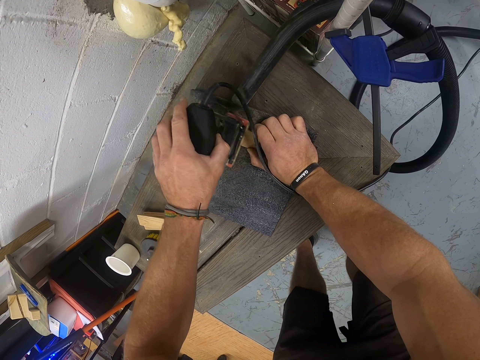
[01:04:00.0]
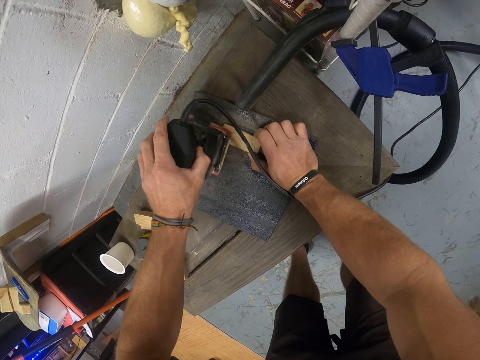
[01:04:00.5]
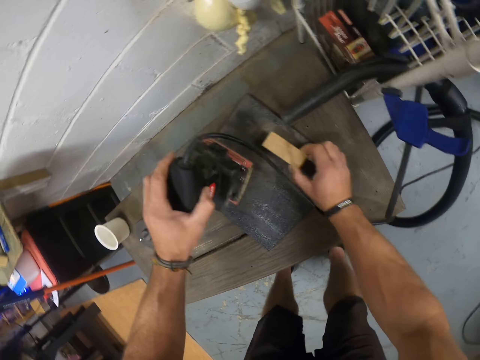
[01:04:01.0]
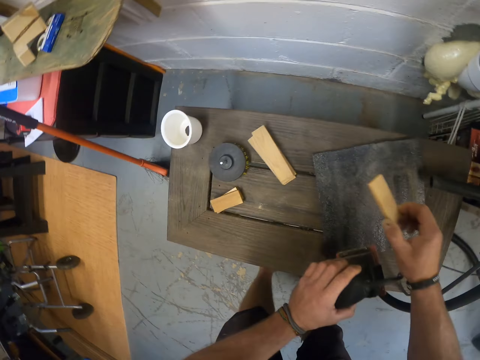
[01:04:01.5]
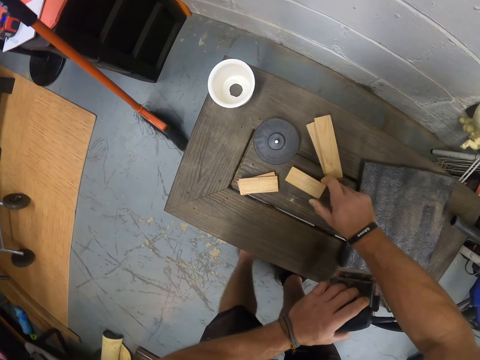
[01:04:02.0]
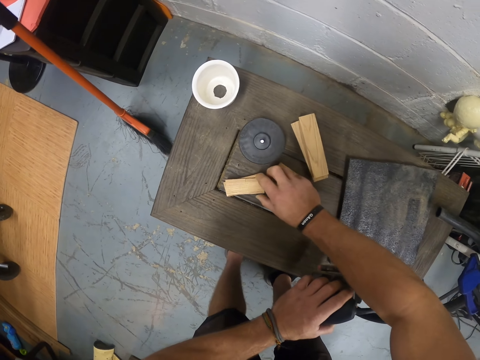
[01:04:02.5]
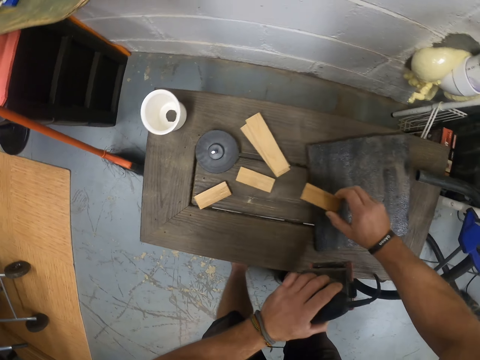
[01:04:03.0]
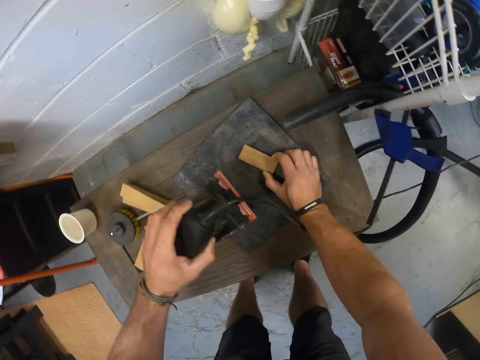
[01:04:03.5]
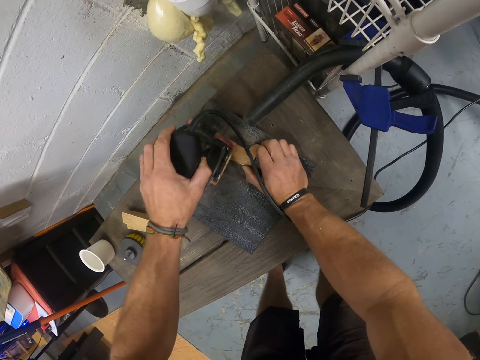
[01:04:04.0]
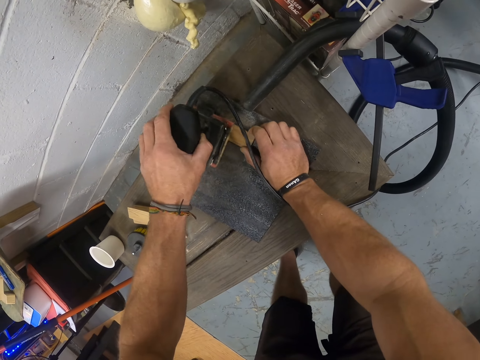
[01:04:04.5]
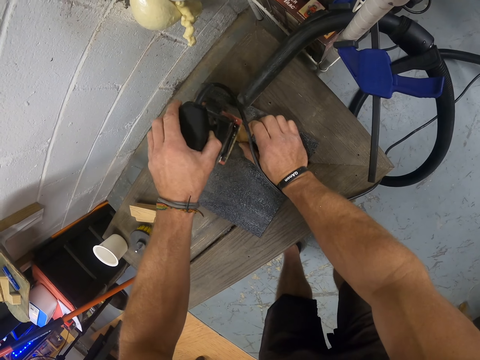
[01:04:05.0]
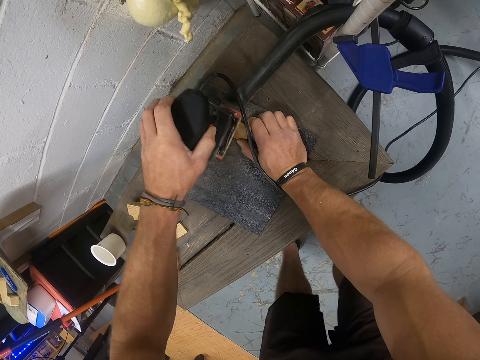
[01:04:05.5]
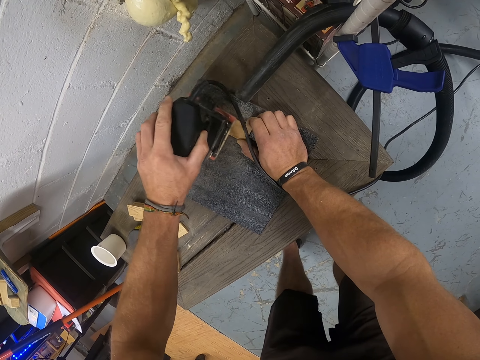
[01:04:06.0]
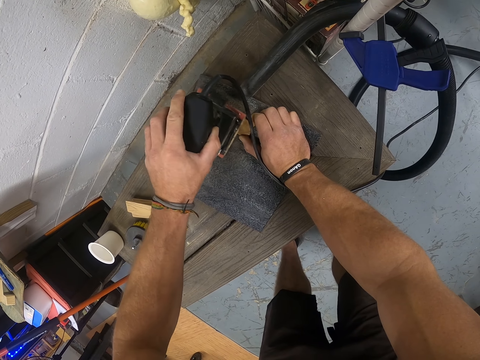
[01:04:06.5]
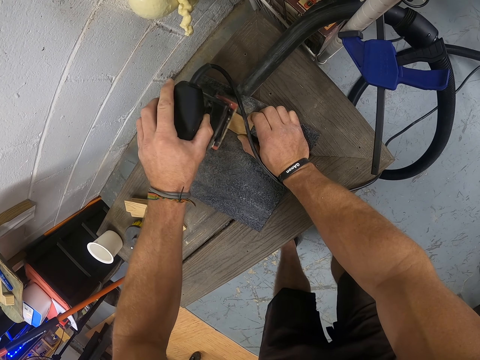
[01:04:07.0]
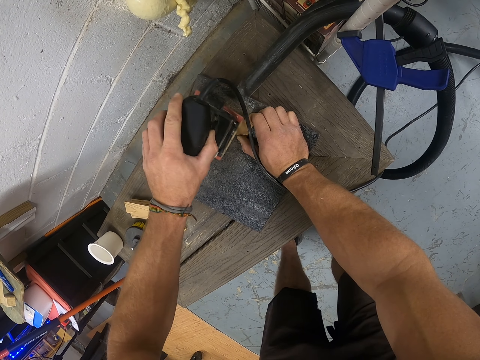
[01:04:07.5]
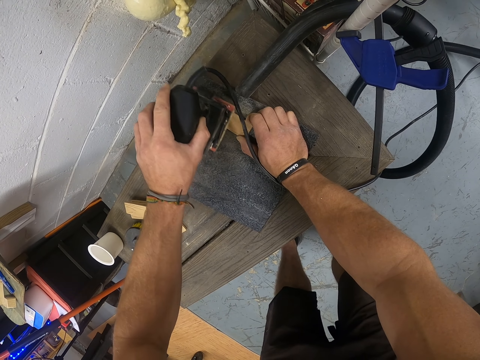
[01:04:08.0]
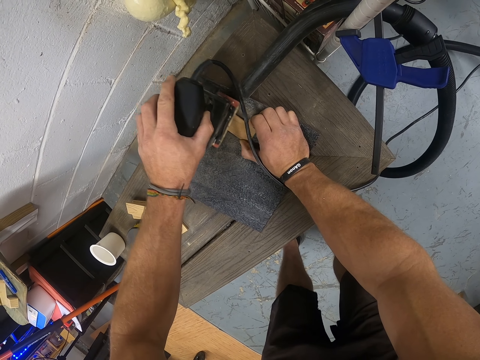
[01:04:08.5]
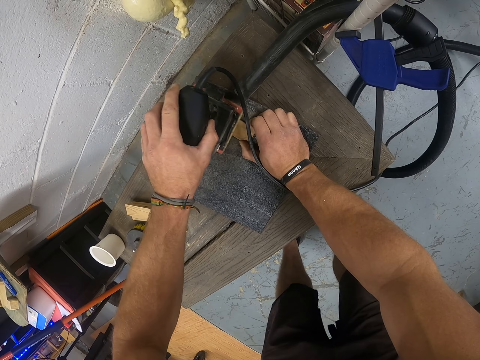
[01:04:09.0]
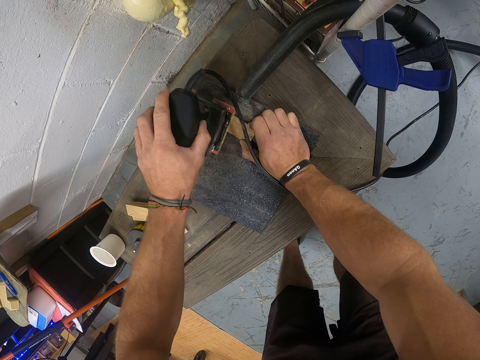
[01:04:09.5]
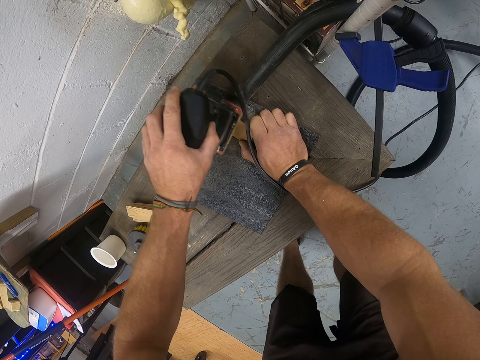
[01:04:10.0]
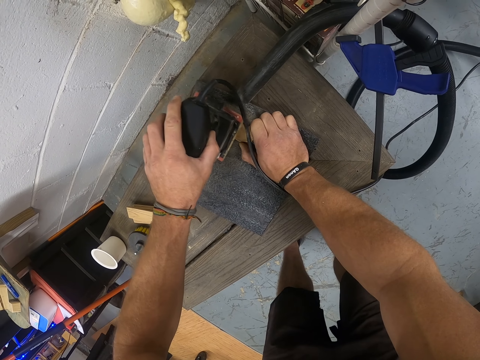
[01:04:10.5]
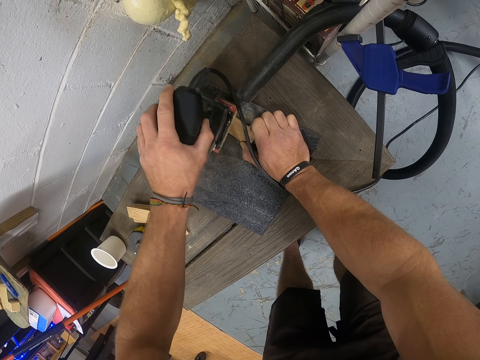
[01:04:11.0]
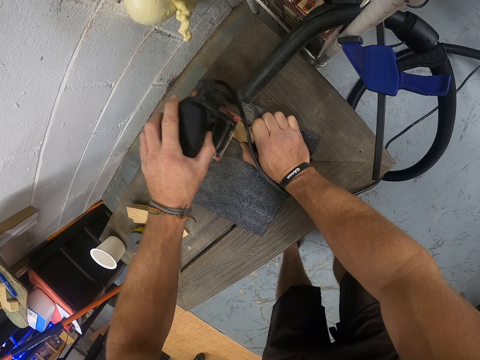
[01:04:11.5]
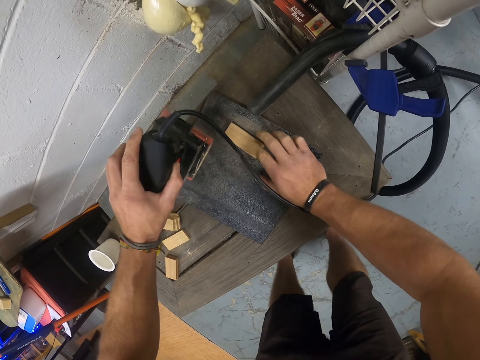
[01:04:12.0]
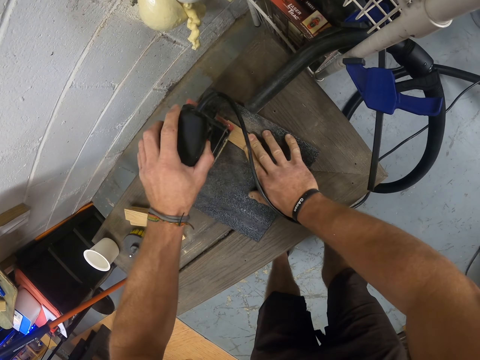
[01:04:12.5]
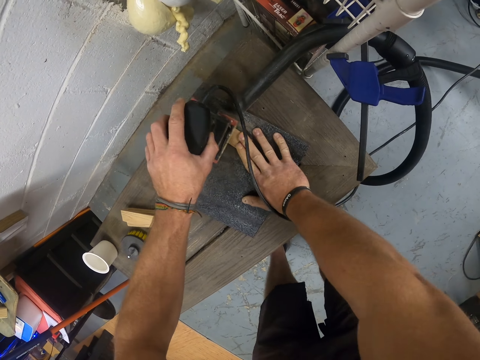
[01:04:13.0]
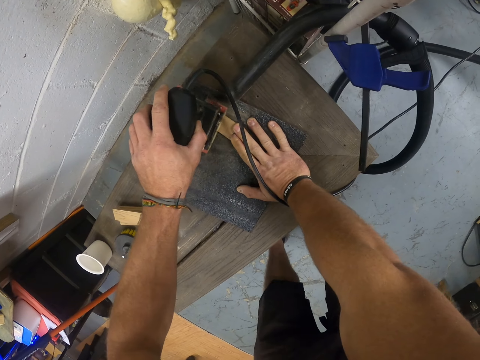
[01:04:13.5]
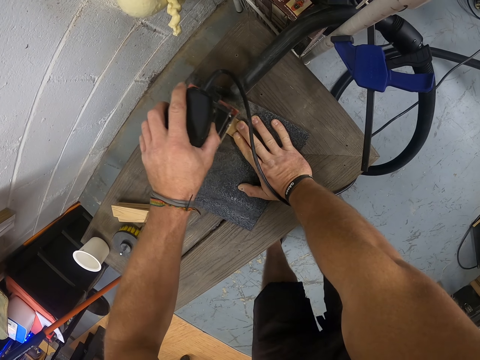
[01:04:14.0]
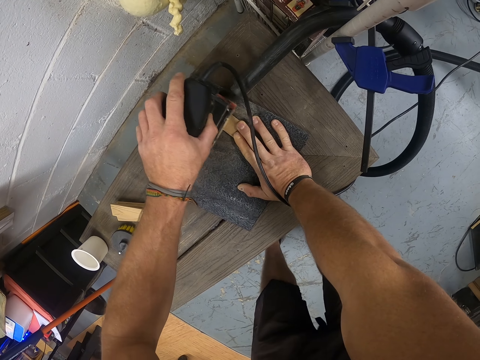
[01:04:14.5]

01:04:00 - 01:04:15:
The camera wearer picks up the piece of wood from the table with his right hand. He drops the piece of wood on the table with his right hand. He picks up another piece of wood from a pile of wood with his right hand. He places the piece of wood on the table with his right hand. He smoothens the piece of wood with the palm sander in his left hand.

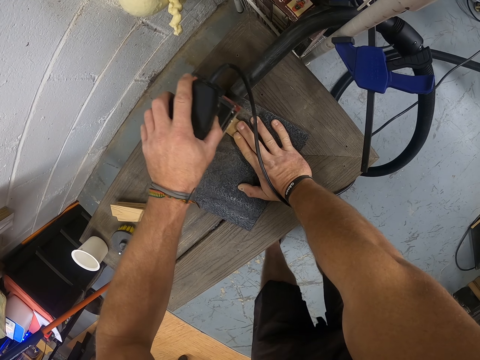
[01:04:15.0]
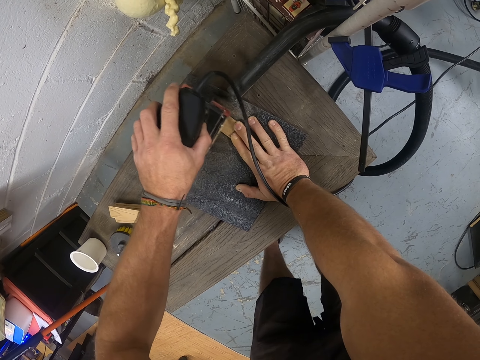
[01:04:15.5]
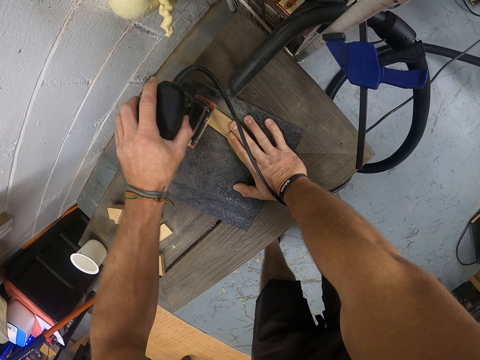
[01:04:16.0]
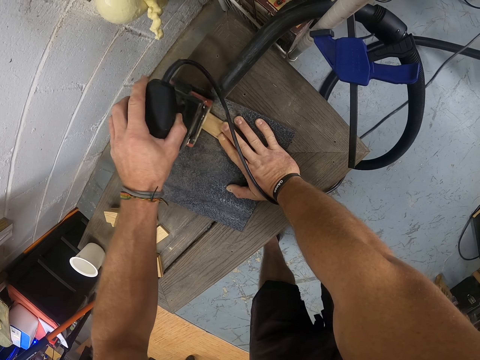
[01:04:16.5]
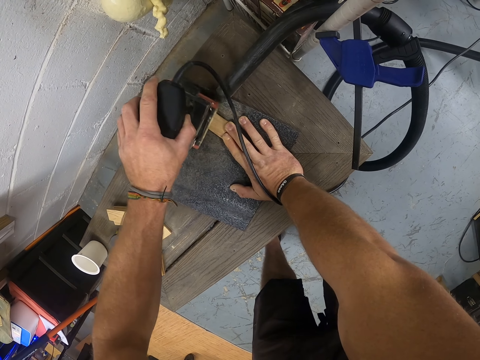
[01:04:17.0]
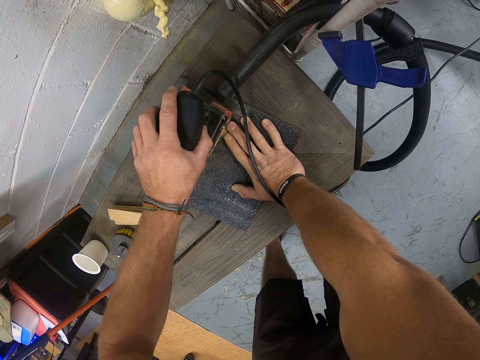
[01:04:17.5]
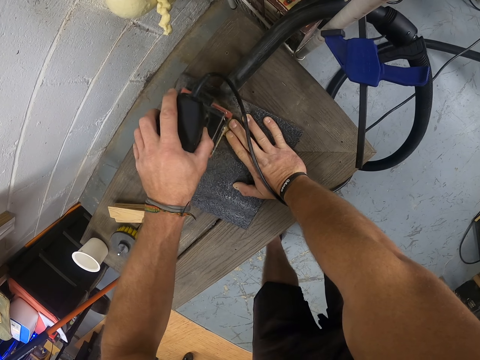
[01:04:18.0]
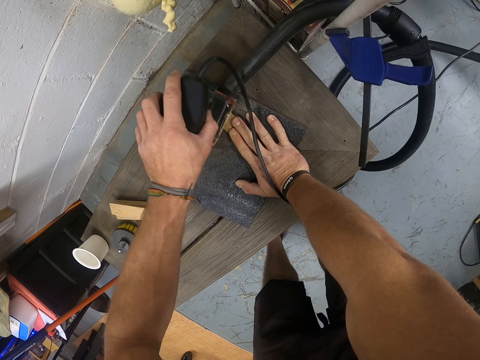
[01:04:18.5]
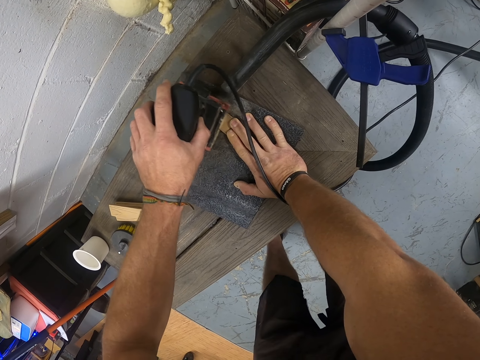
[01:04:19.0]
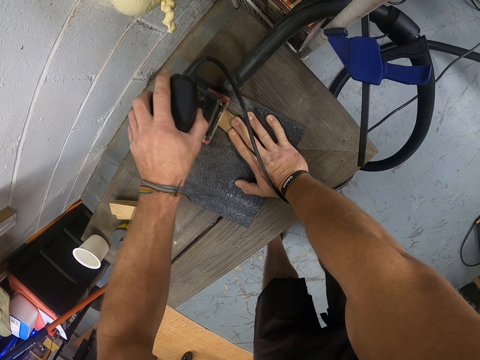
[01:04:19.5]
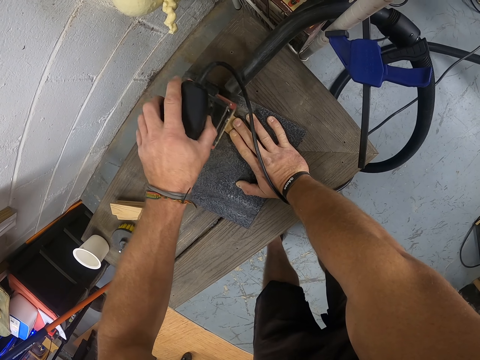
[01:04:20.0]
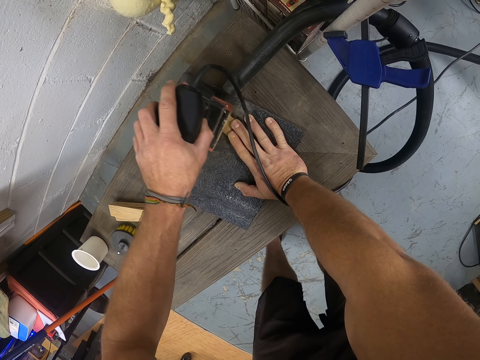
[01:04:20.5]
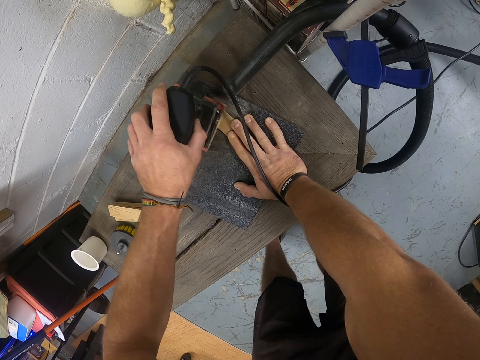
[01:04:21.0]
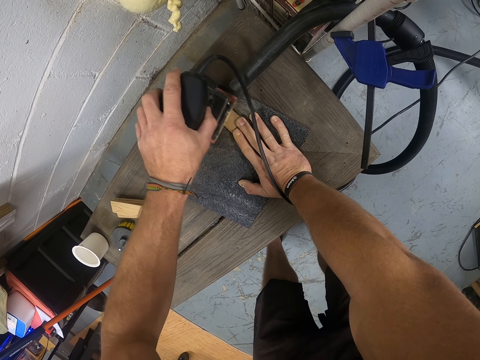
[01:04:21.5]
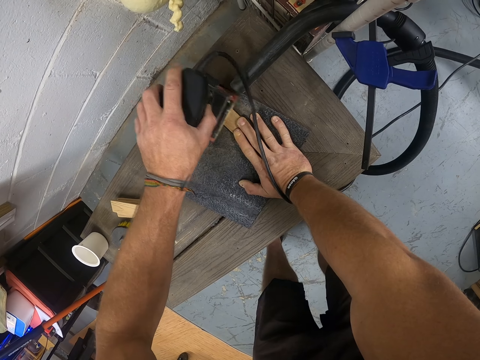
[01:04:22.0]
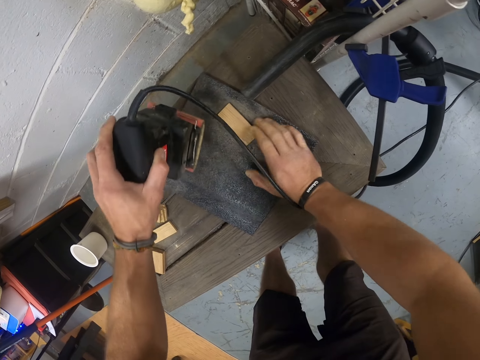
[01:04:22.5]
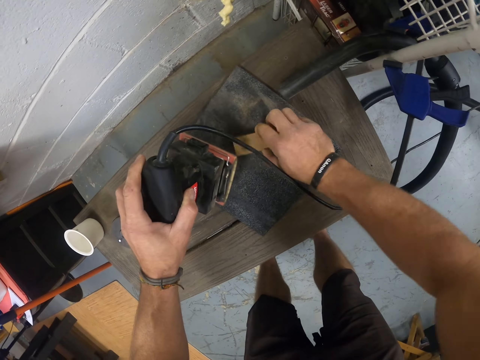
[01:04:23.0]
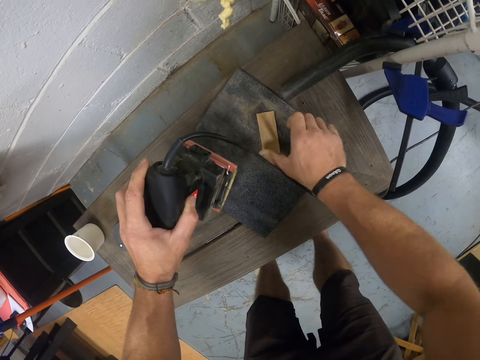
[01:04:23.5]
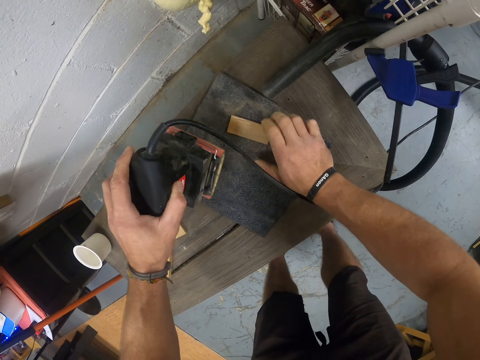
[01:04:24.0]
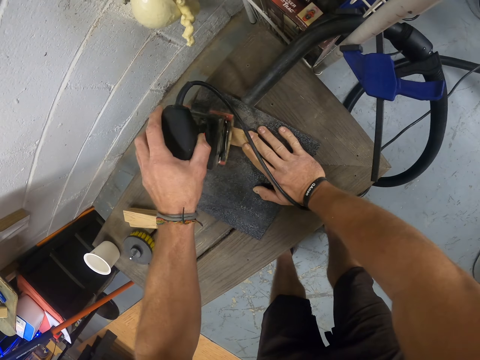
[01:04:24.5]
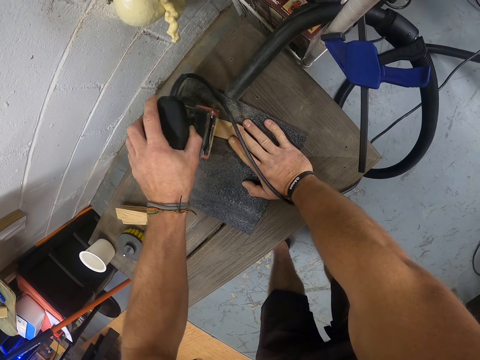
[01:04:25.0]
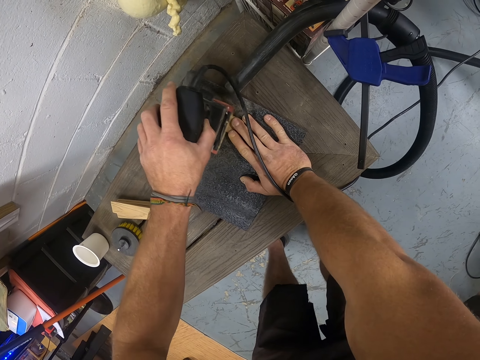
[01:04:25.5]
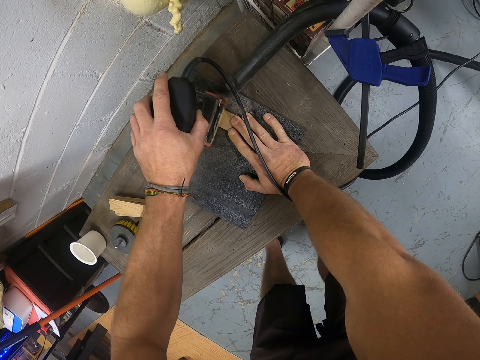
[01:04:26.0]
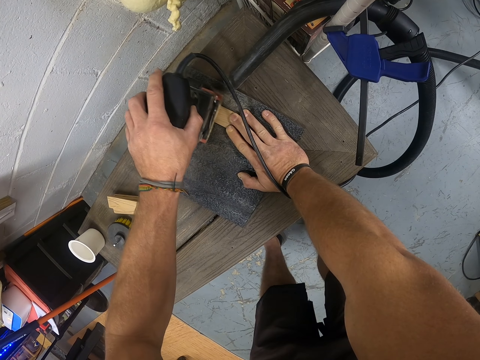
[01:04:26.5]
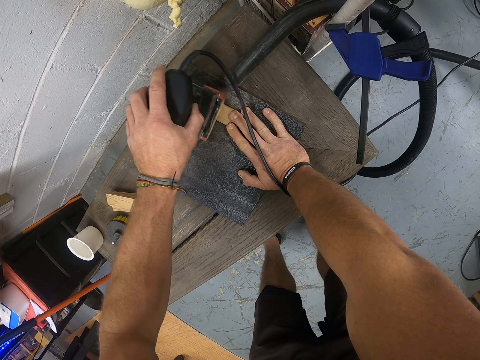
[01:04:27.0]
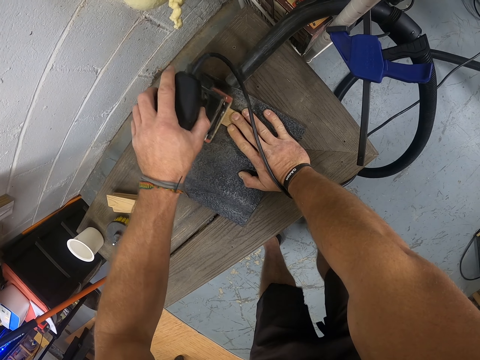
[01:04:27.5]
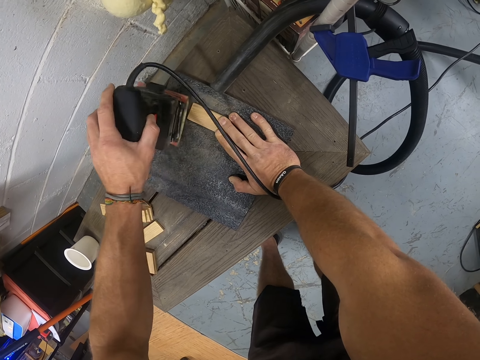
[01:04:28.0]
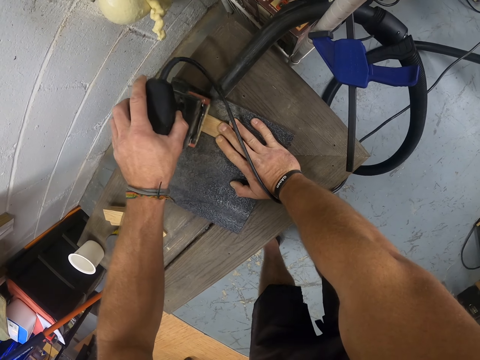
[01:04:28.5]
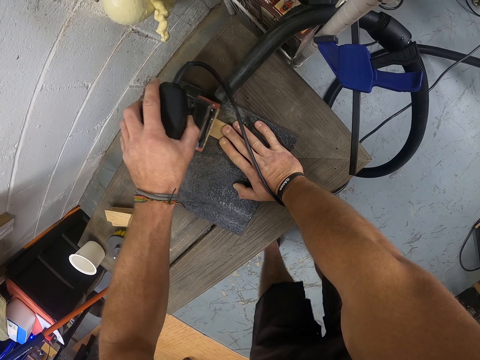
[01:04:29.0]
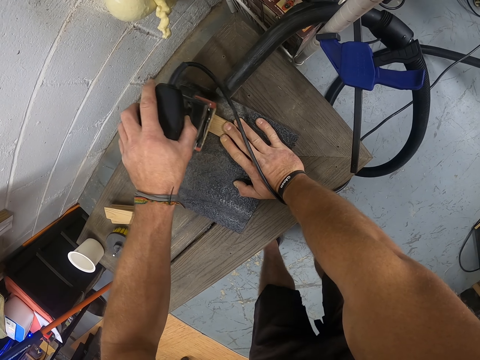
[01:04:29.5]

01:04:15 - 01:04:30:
The camera wearer adjusts the wood on the table with his right hand. He turns the piece of wood. He smoothens the piece of wood with the palm sander in his left hand.
